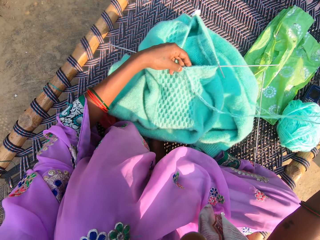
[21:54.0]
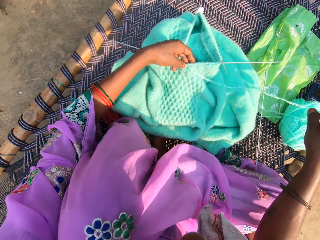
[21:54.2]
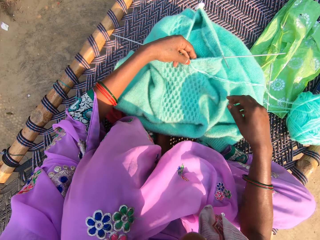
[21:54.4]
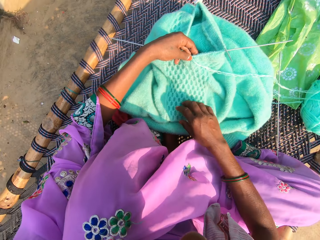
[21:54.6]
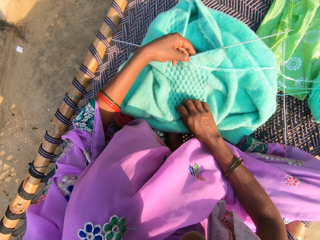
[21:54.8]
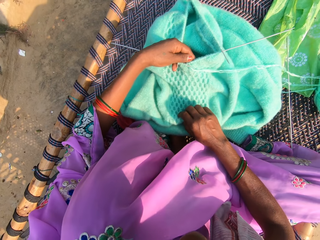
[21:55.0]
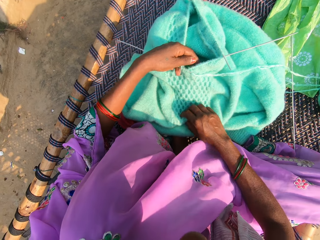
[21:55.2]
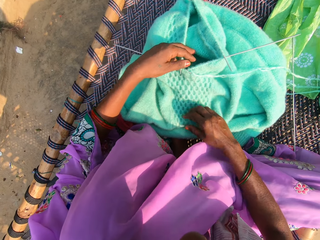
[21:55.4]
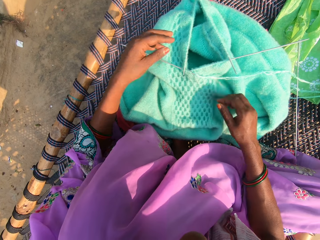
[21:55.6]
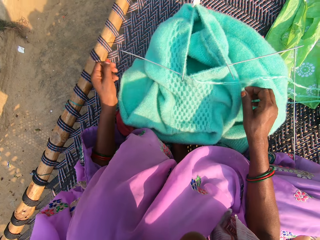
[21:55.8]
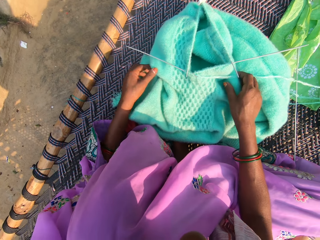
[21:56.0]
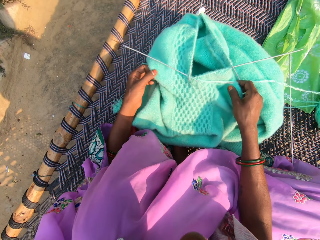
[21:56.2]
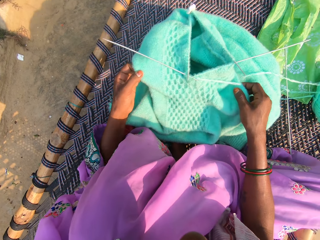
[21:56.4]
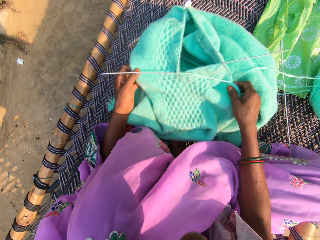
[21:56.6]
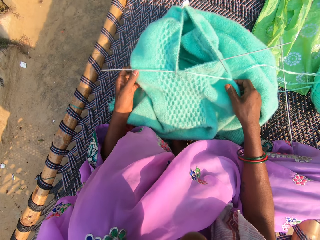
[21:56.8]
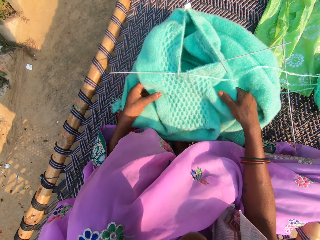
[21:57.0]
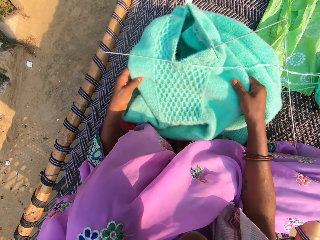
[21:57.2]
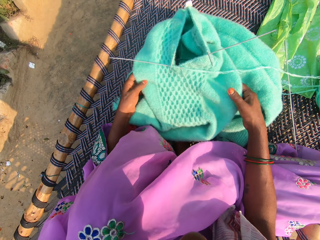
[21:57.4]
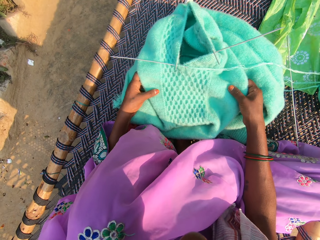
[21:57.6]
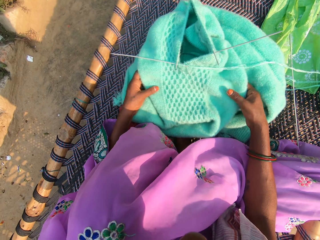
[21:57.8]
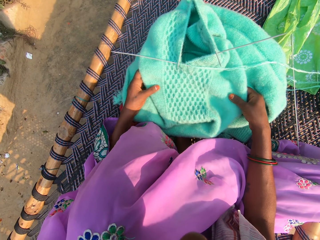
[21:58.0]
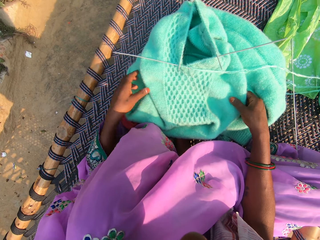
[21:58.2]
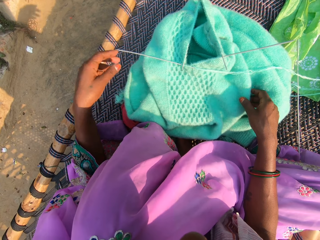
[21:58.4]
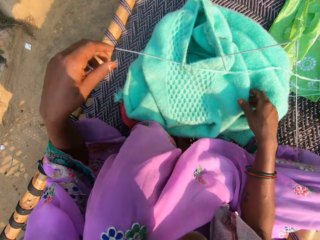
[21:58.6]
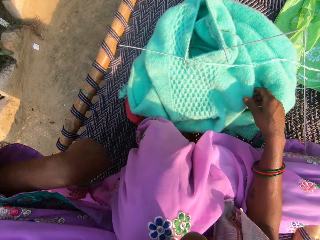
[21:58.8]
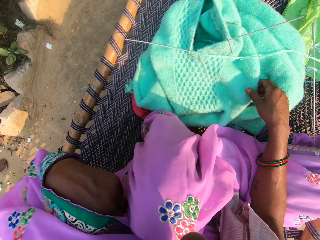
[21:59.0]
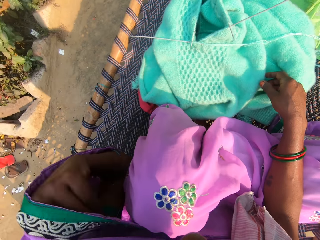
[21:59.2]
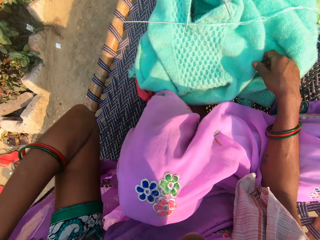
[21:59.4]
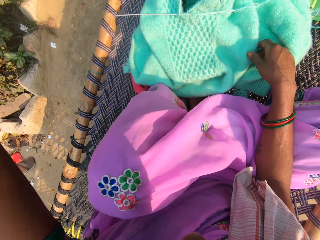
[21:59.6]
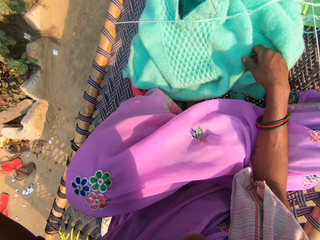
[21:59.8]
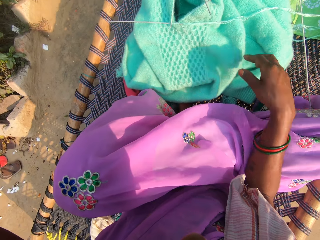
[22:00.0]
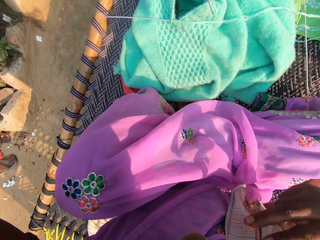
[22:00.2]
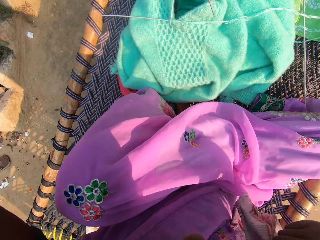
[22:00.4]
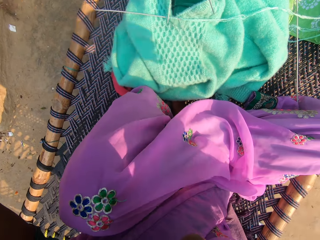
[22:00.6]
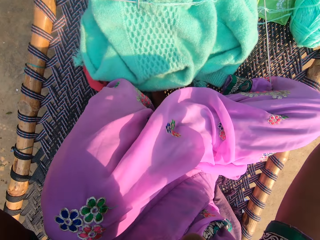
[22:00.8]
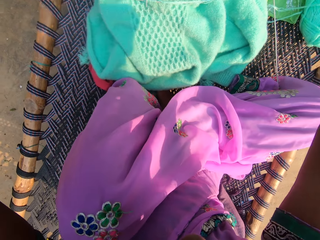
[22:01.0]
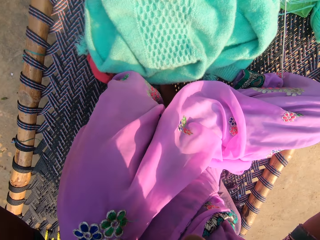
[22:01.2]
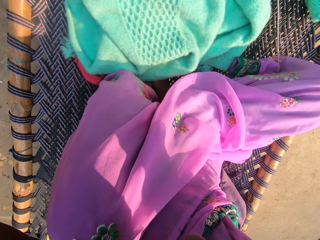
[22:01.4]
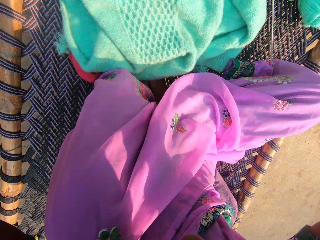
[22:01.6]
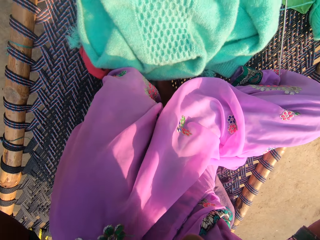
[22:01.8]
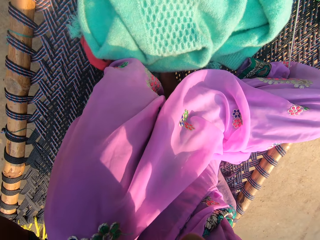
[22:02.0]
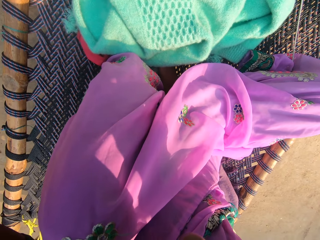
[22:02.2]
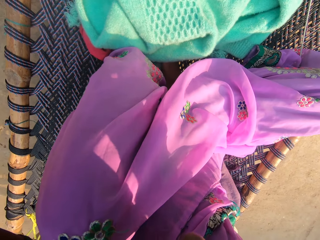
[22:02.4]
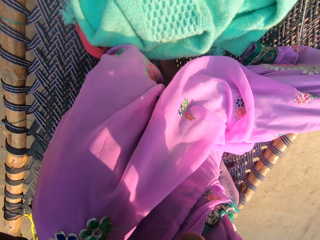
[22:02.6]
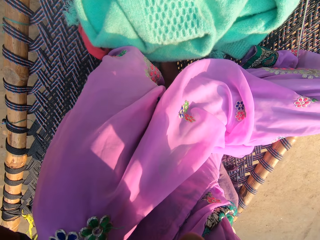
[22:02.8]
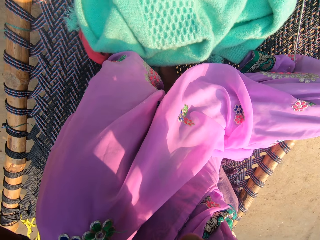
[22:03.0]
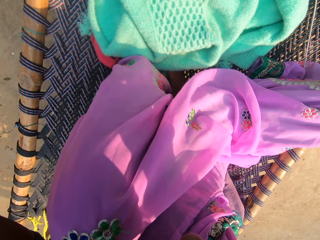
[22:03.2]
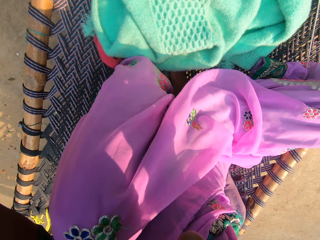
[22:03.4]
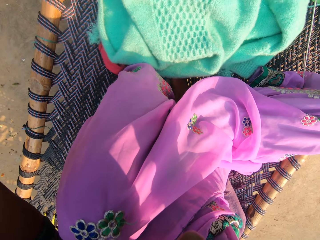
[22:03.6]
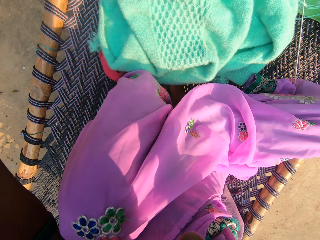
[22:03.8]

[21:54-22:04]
The camera wearer pulls the thread. She adjusts the fabric on the woven cot with her right hand. She throws the thread. She pulls the cloth. She adjusts the fabric on the woven cot with both hands. She lifts the cloth. She adjusts her scarf with her hands. She pulls her cloth.

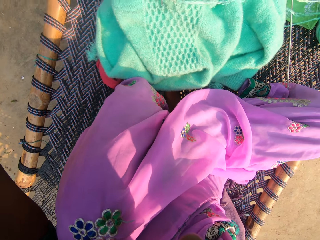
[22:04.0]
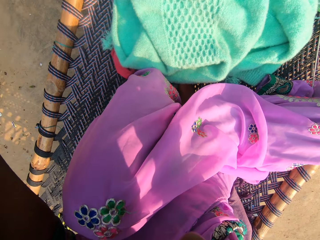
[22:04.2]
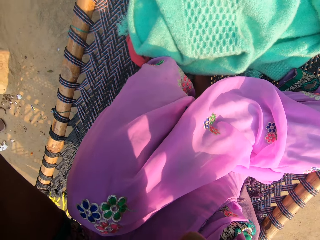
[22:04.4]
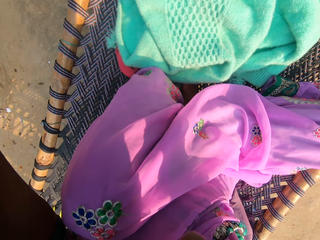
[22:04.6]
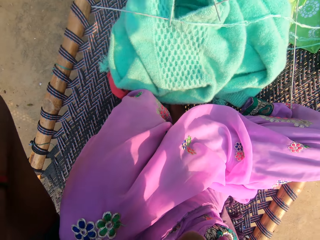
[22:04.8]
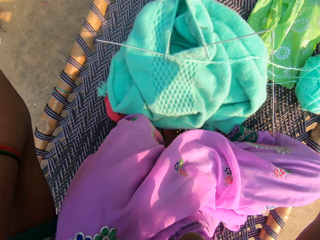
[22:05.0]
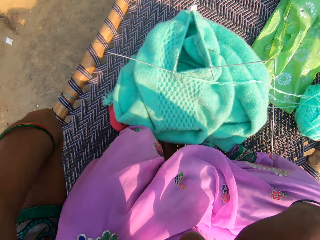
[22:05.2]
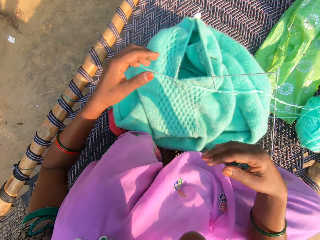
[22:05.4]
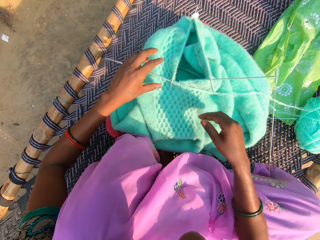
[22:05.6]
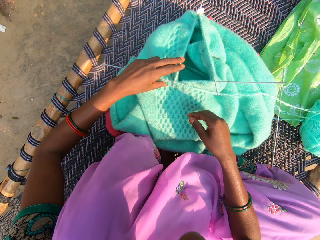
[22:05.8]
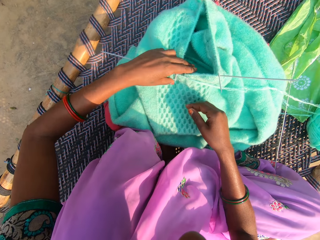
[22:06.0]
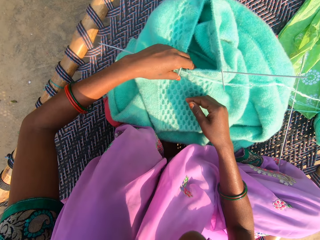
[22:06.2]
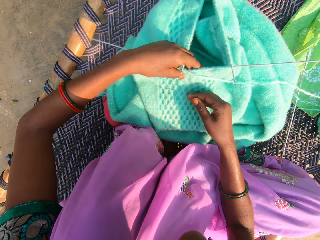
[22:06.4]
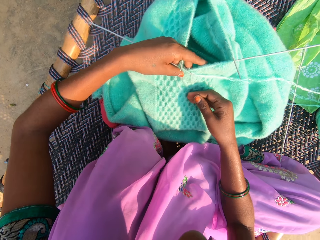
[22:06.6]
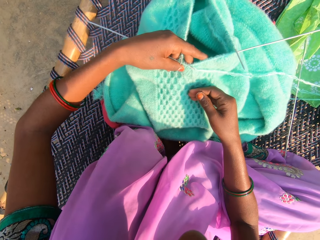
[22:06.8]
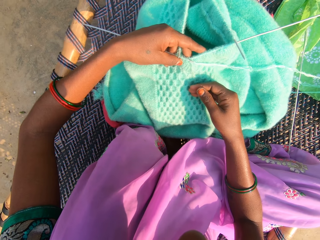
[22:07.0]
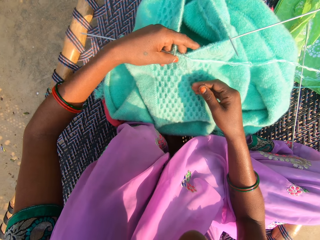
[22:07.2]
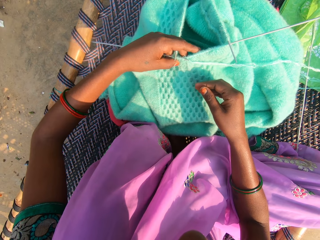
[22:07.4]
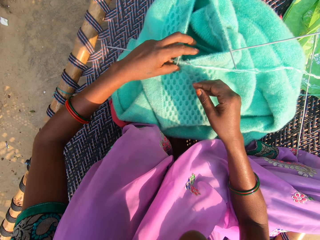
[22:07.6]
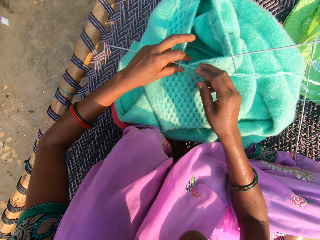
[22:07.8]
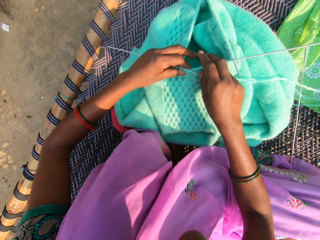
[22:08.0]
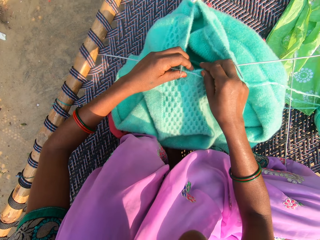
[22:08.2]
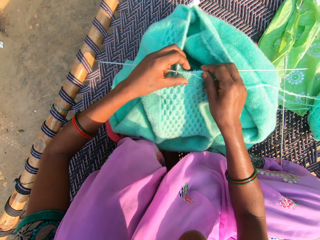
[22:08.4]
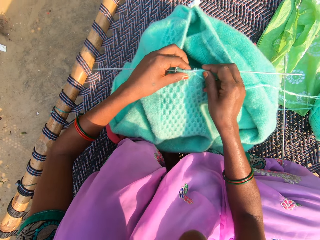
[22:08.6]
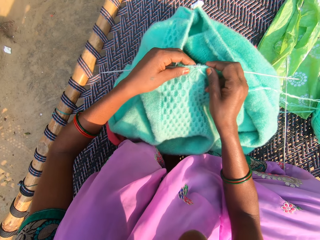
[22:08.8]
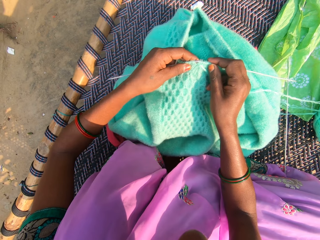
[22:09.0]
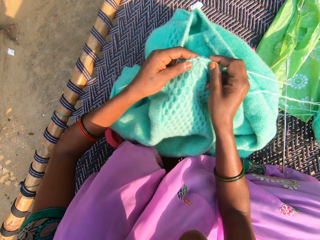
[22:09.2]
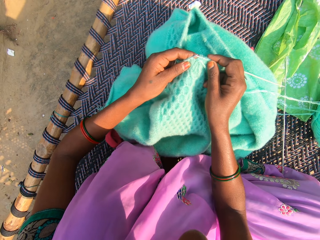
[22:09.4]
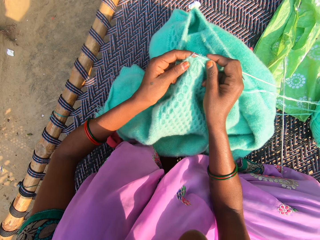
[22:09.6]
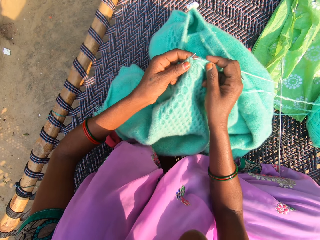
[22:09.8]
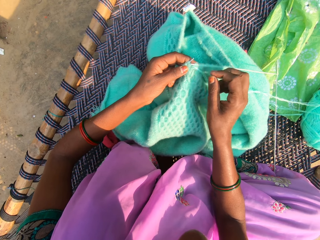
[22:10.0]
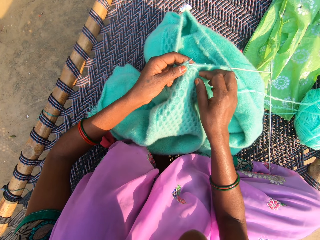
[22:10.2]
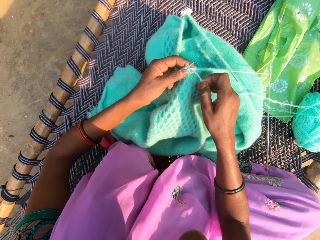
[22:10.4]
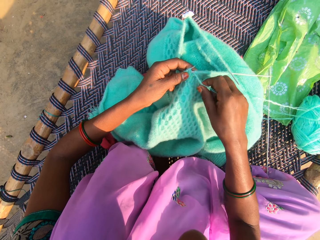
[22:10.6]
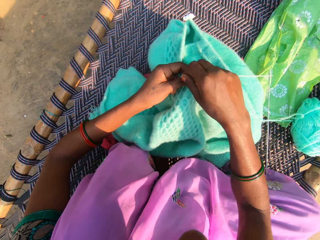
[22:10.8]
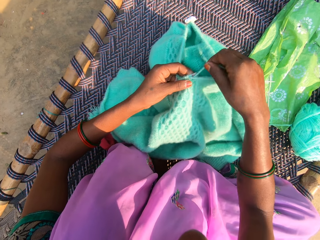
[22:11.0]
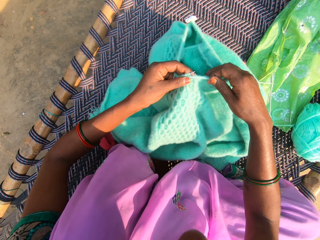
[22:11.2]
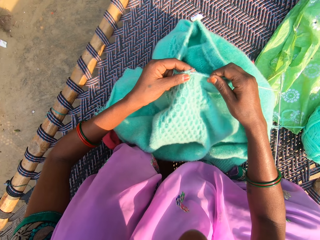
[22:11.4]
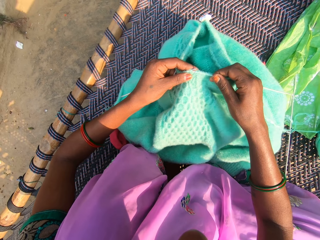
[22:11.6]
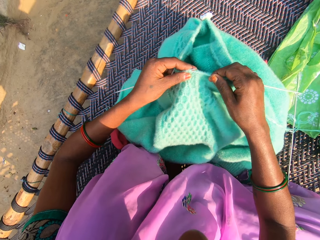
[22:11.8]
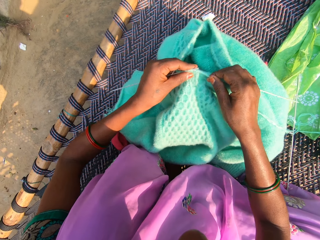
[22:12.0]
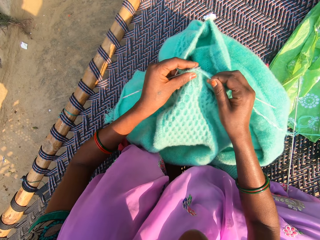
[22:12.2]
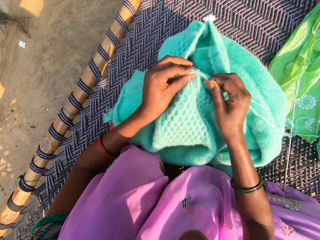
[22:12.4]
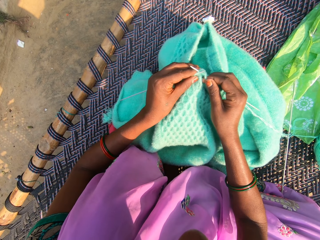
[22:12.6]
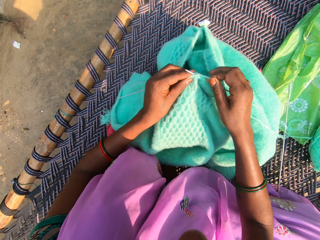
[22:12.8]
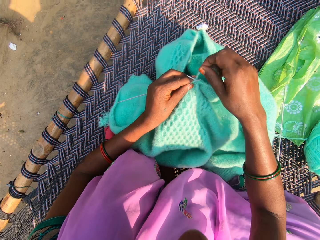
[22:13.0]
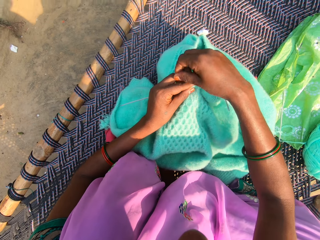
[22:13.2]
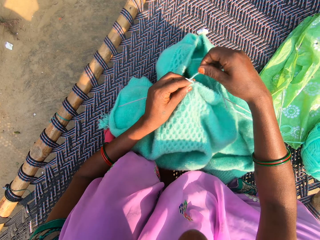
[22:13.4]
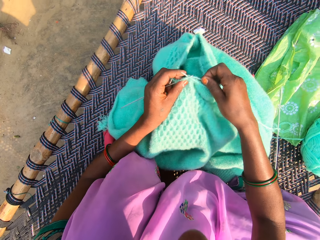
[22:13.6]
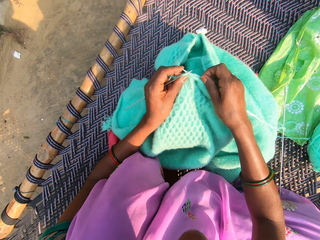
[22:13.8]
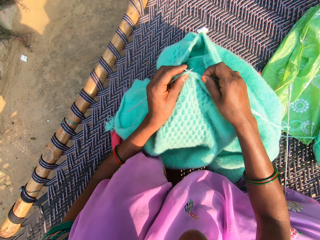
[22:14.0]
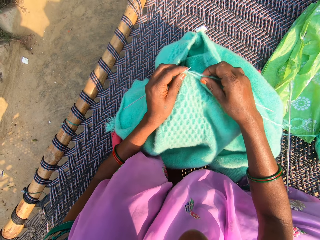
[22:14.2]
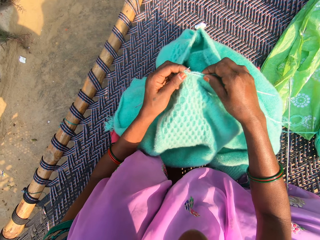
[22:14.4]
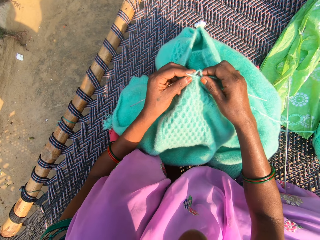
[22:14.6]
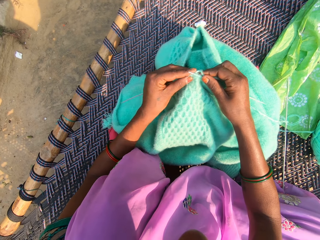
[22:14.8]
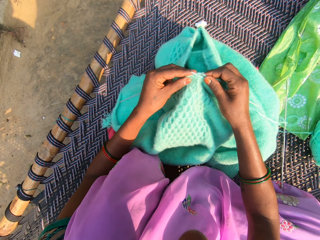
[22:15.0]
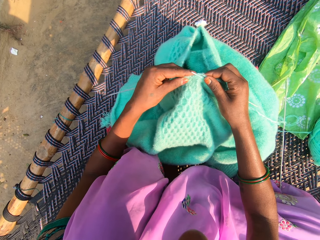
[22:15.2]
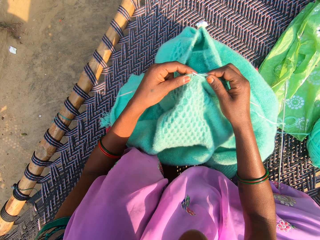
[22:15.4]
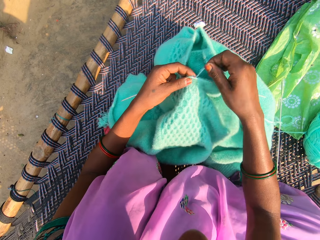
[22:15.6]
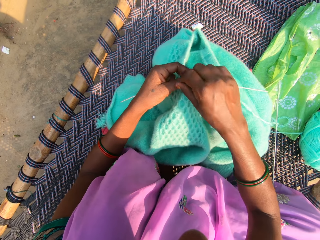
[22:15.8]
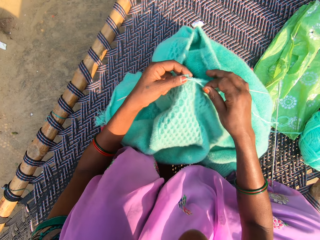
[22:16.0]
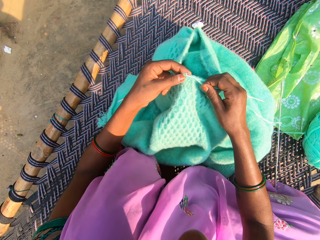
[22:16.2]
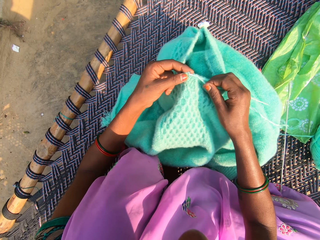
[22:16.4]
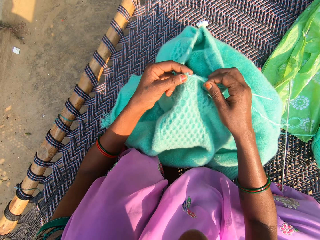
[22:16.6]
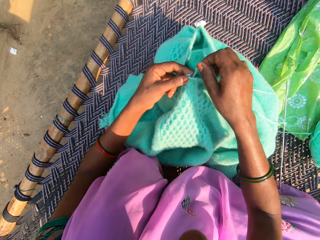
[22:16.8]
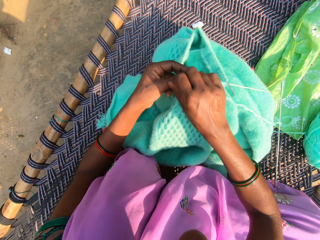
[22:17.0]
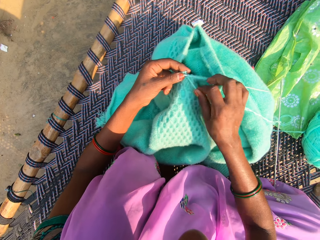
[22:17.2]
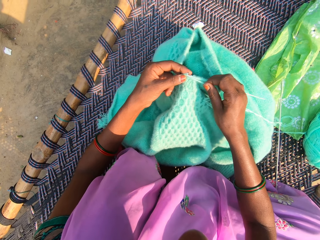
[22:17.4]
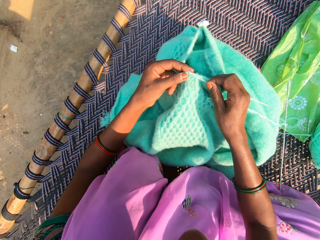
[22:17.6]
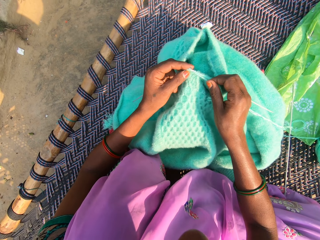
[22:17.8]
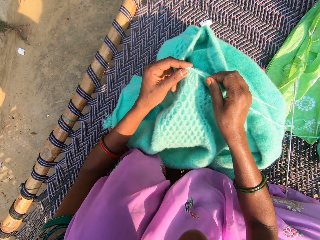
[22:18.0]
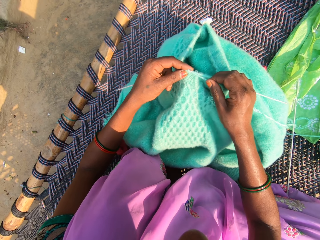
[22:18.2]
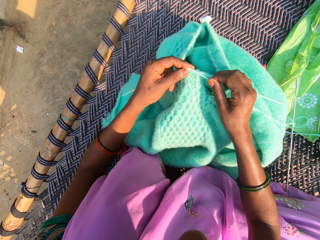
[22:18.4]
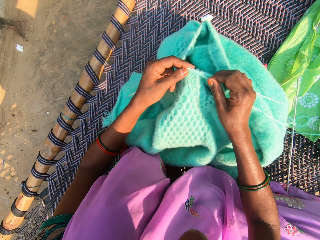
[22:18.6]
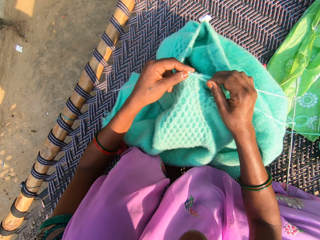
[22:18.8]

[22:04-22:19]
The camera wearer lifts the fabric on the woven cot slightly with her left hand. She knits the yarn with knitting pins in her hands. She folds a thread on a needle. She knits using the needle. She folds the thread on the needle repeatedly.
